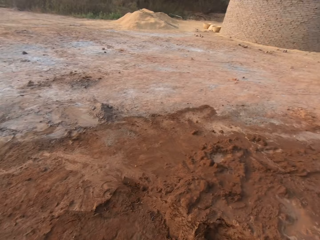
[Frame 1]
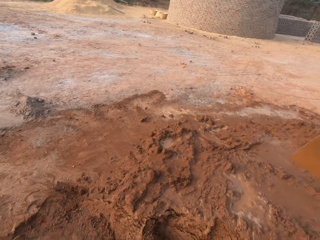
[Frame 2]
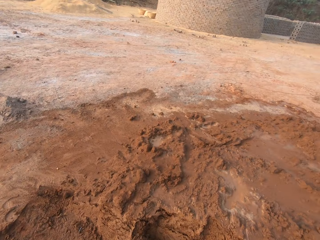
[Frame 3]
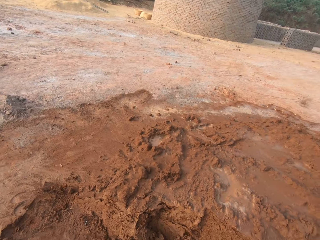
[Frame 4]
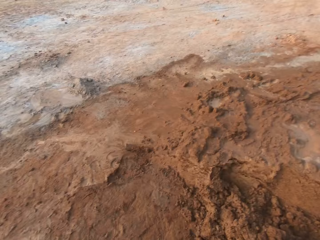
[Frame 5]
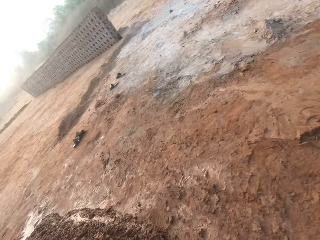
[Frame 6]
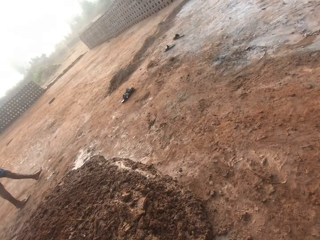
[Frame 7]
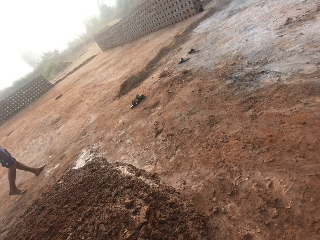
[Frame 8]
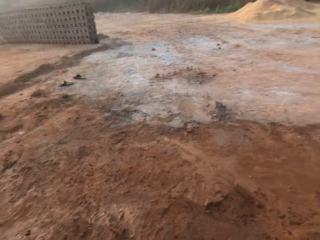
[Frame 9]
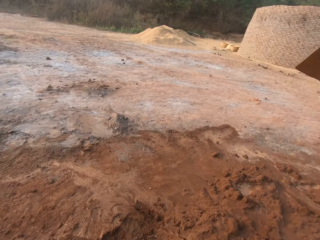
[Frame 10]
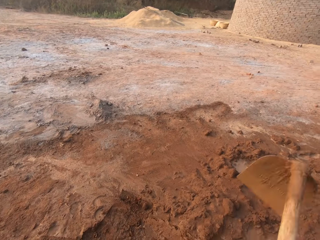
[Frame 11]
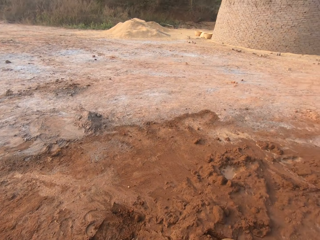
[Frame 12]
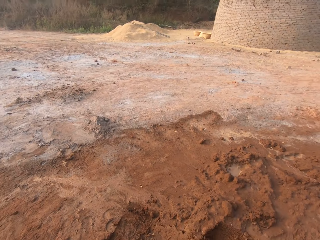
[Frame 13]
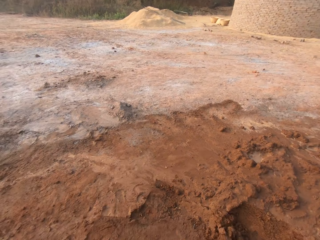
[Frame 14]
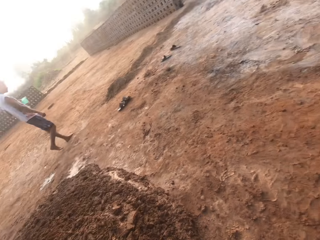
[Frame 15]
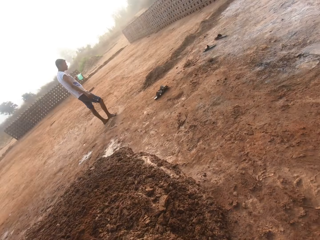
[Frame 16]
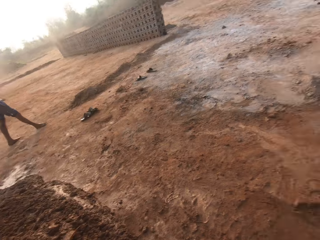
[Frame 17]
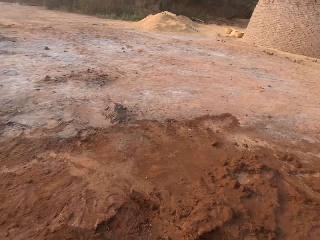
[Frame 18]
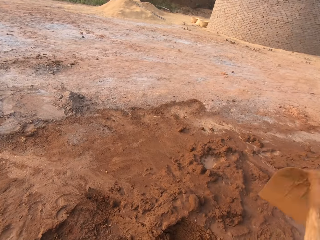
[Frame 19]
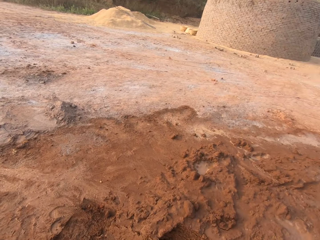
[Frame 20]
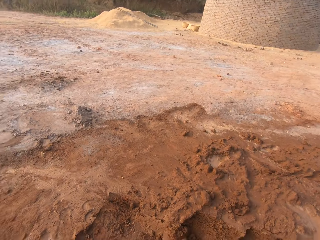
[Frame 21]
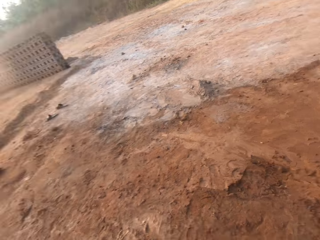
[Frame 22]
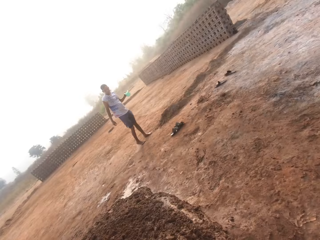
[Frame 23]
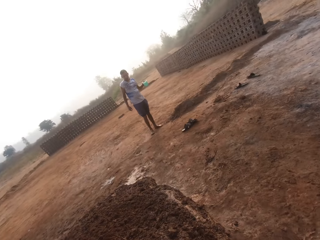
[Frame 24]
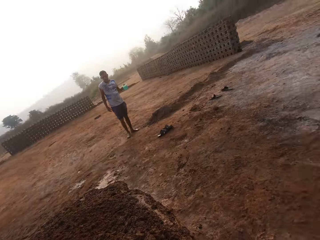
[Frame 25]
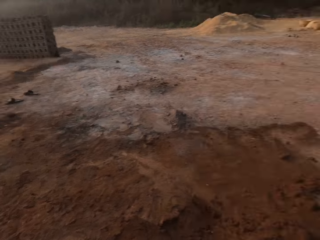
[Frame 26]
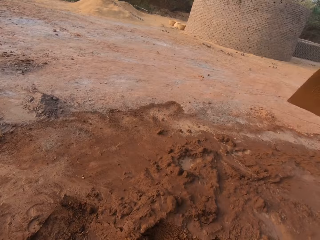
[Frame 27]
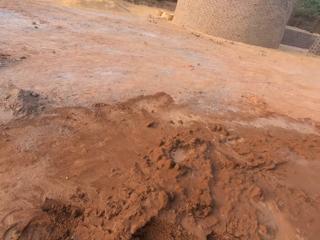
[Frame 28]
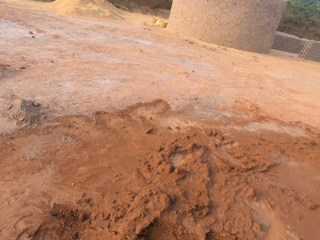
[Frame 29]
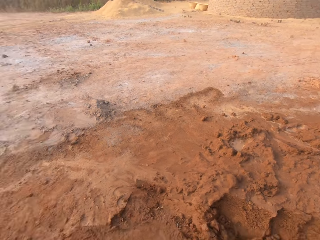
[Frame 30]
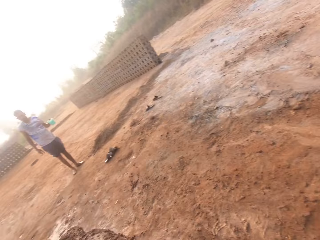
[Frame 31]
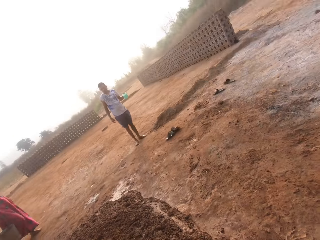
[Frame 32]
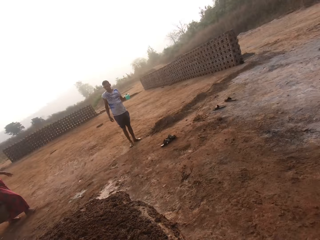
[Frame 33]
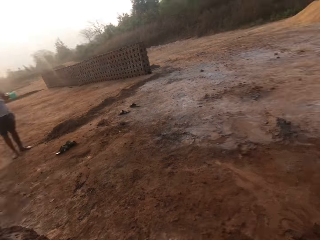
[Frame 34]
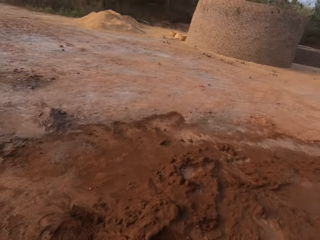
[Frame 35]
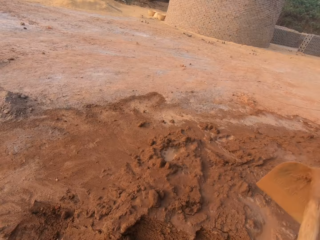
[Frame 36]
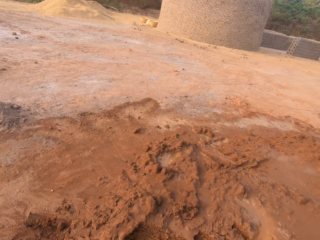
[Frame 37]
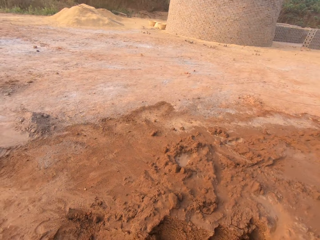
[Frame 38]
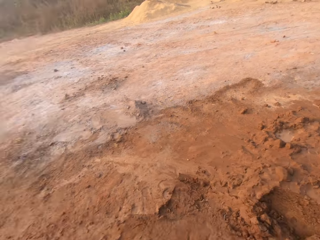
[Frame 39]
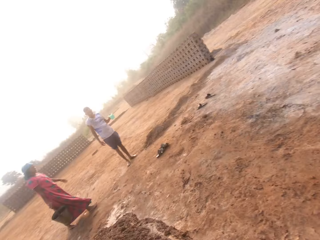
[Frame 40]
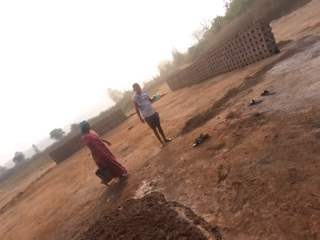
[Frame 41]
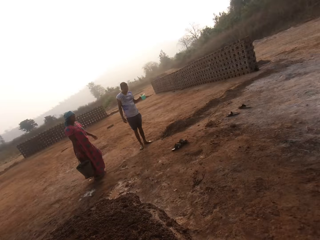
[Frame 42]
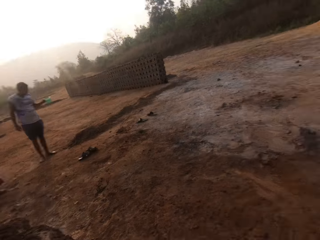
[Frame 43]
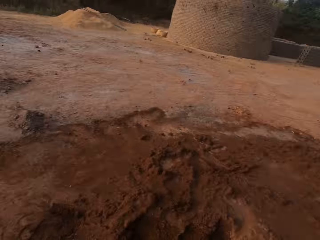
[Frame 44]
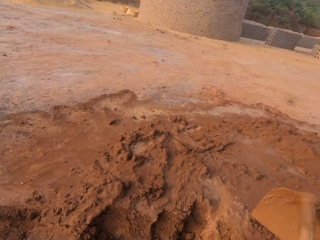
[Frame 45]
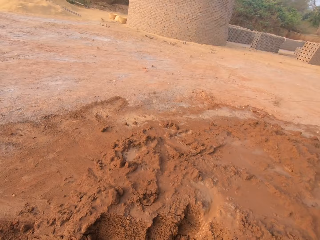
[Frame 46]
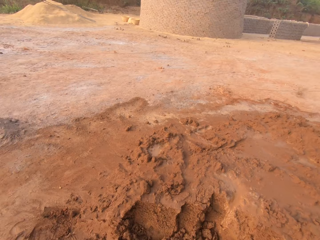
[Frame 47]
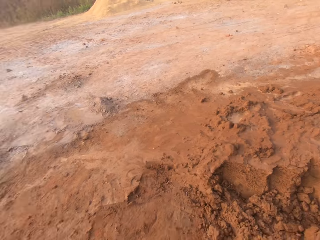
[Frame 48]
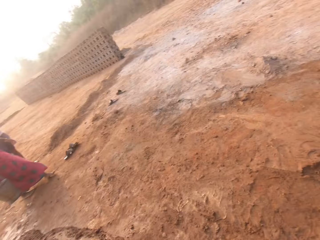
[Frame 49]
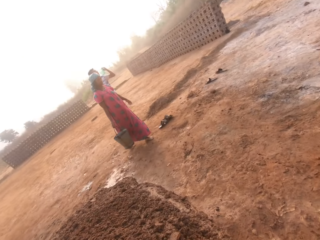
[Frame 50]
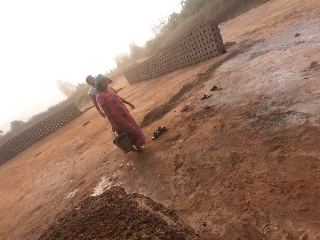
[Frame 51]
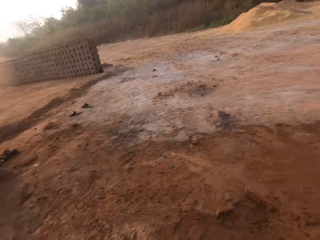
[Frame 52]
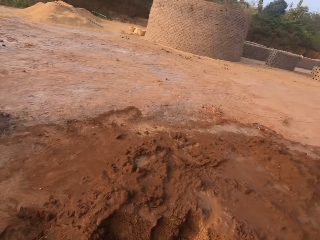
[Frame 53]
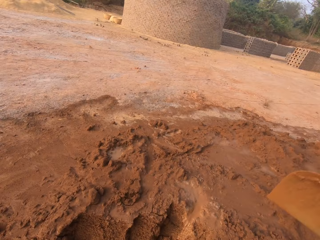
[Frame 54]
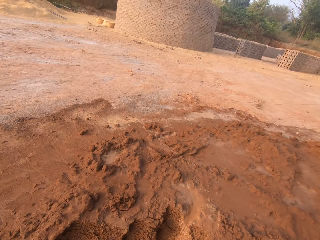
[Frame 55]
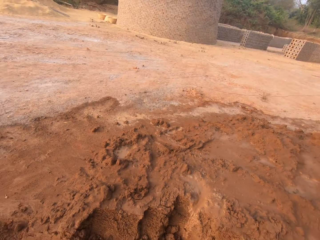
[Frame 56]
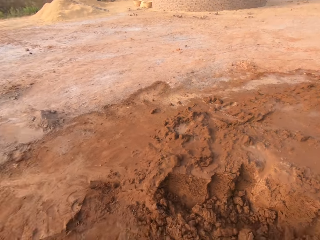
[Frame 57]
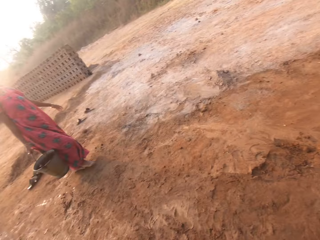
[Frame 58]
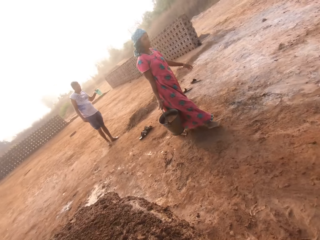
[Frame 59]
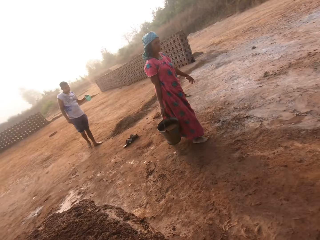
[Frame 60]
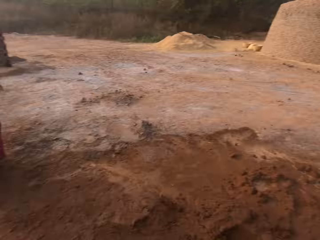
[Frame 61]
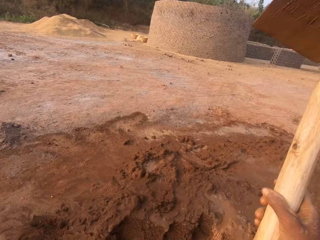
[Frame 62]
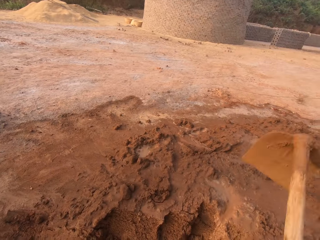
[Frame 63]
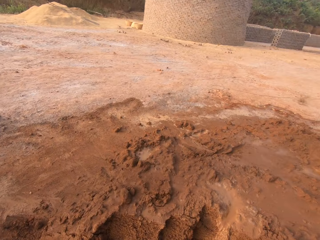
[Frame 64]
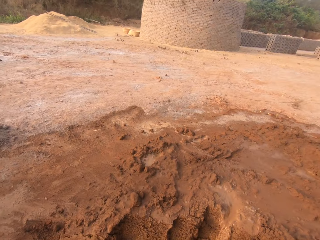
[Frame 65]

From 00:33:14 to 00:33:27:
The camera wearer looks around a construction site. They dig soil on the ground. A man holds a cup of water with his left hand. The camera wearer puts soil on a heap. They dig soil on the ground, put soil on the heap, and dig soil on the ground. The woman carries a bucket of water with her right hand. The camera wearer puts soil on the heap. They dig soil on the ground.

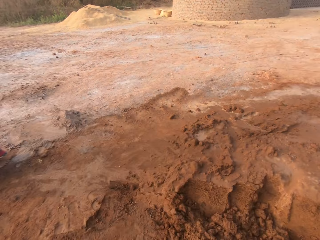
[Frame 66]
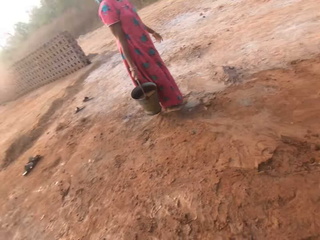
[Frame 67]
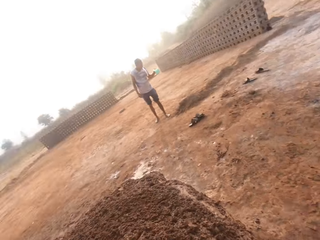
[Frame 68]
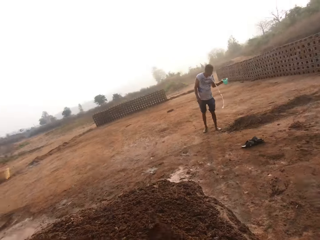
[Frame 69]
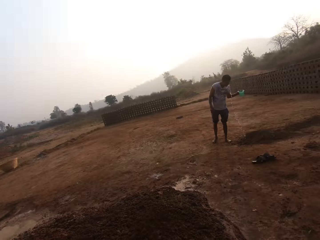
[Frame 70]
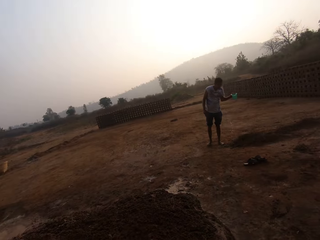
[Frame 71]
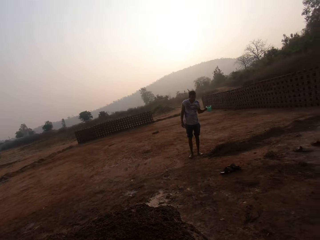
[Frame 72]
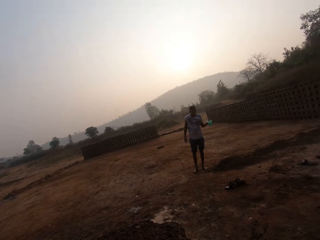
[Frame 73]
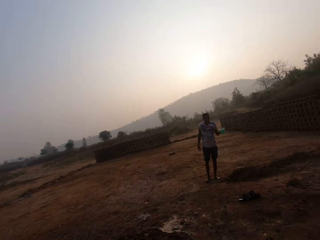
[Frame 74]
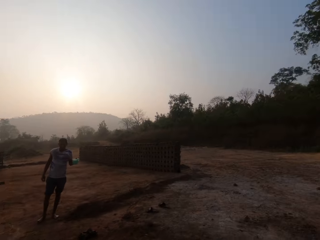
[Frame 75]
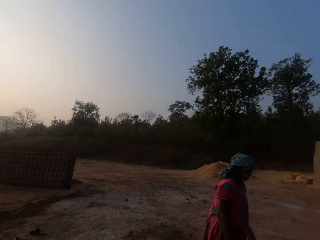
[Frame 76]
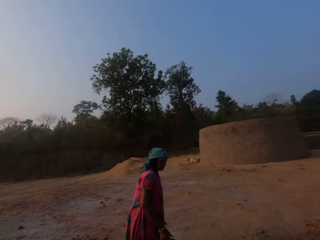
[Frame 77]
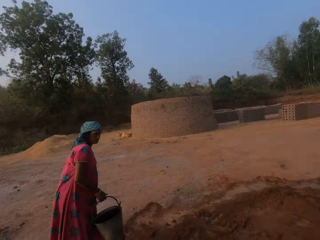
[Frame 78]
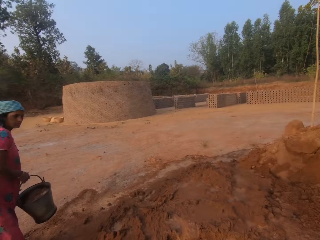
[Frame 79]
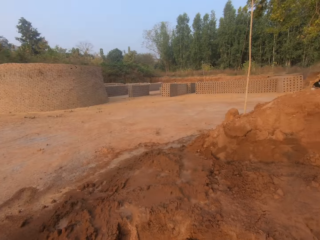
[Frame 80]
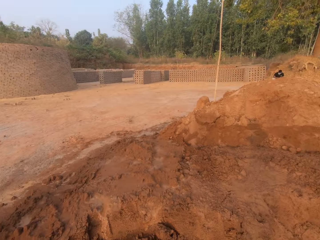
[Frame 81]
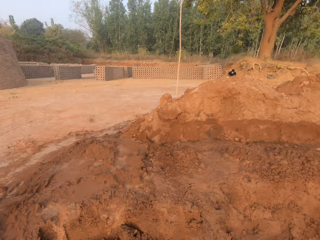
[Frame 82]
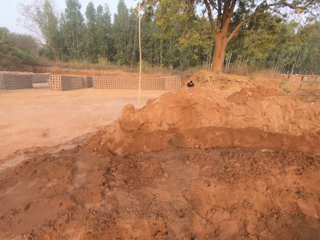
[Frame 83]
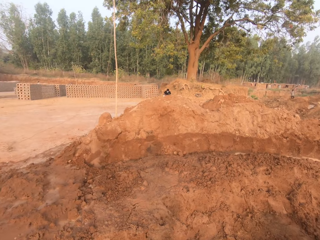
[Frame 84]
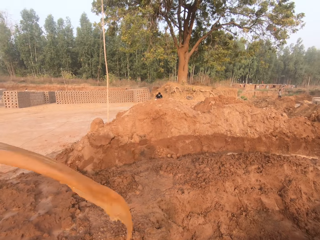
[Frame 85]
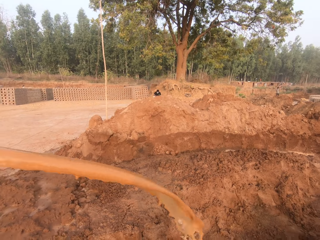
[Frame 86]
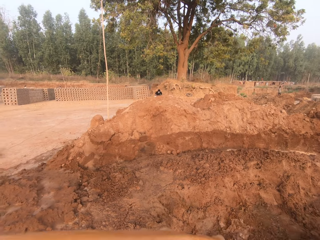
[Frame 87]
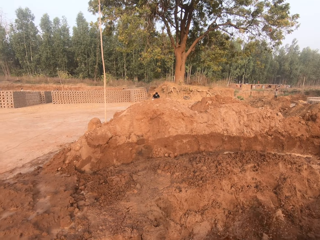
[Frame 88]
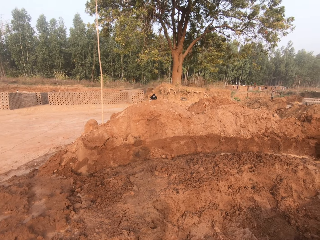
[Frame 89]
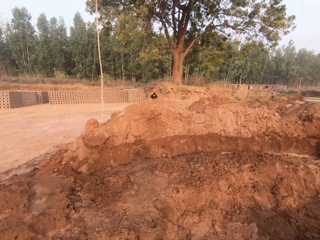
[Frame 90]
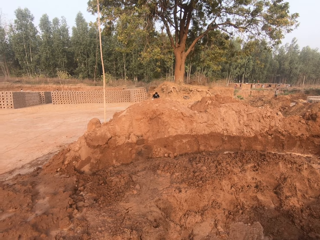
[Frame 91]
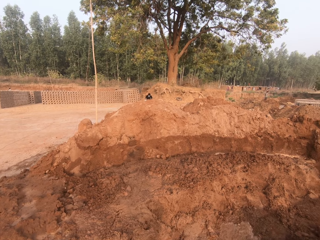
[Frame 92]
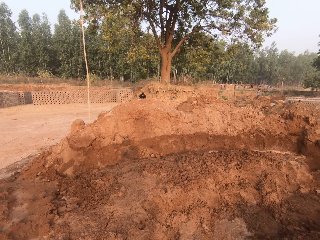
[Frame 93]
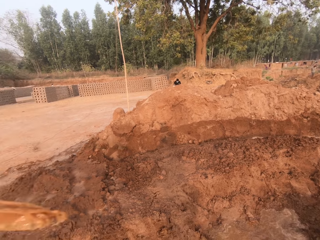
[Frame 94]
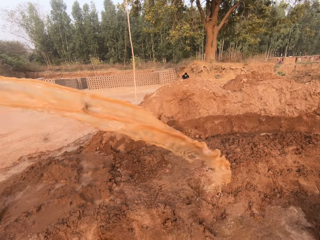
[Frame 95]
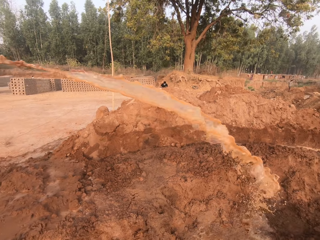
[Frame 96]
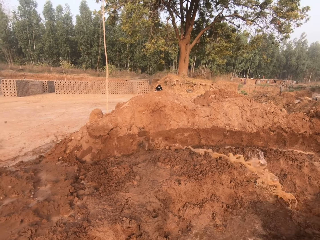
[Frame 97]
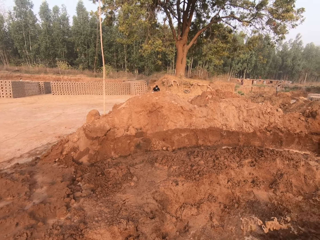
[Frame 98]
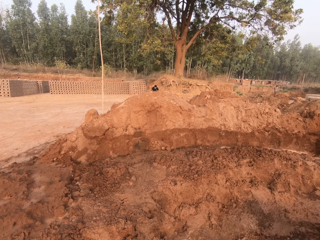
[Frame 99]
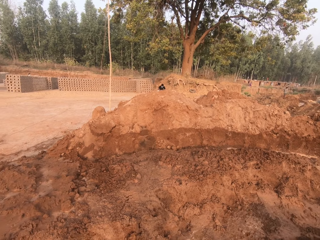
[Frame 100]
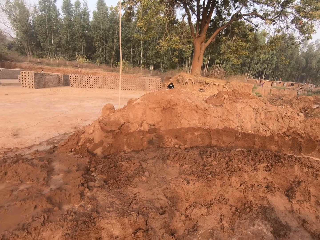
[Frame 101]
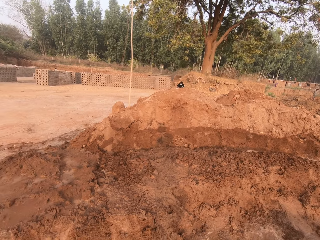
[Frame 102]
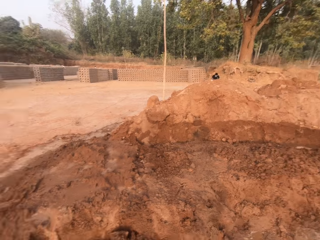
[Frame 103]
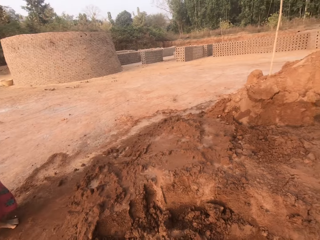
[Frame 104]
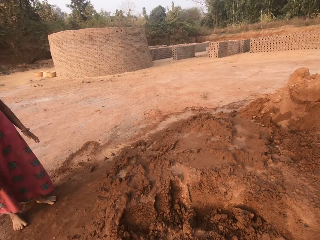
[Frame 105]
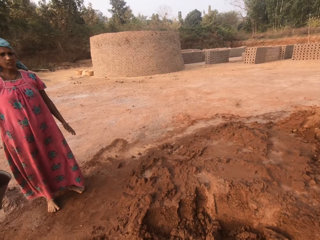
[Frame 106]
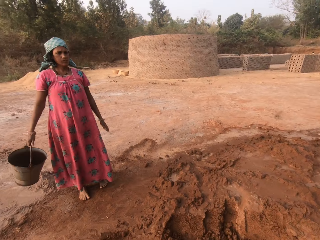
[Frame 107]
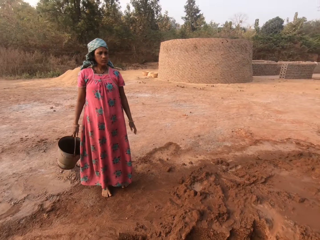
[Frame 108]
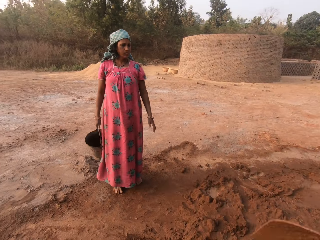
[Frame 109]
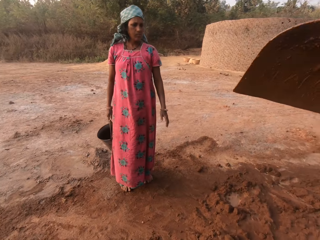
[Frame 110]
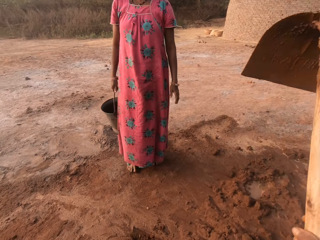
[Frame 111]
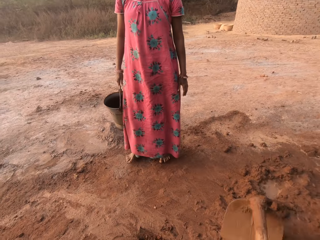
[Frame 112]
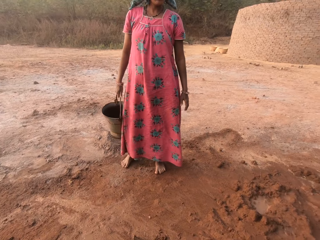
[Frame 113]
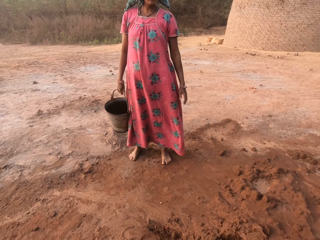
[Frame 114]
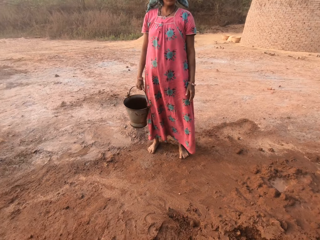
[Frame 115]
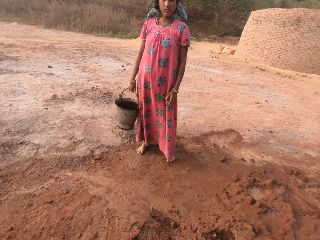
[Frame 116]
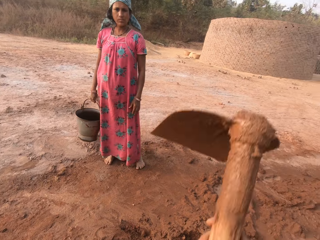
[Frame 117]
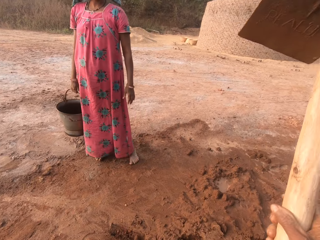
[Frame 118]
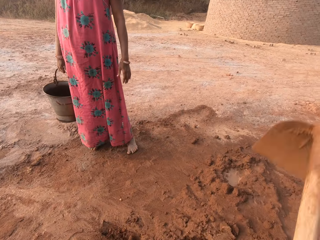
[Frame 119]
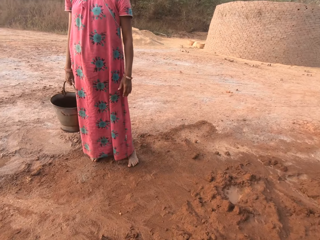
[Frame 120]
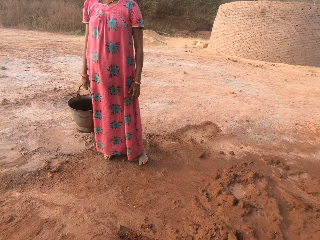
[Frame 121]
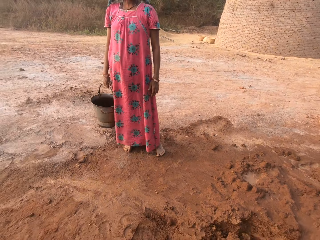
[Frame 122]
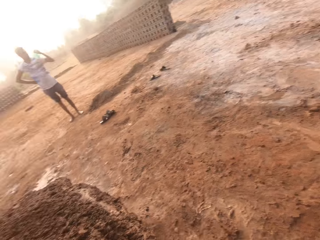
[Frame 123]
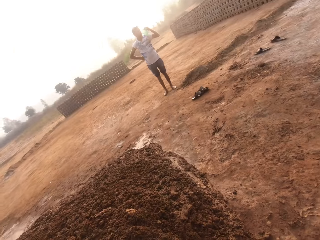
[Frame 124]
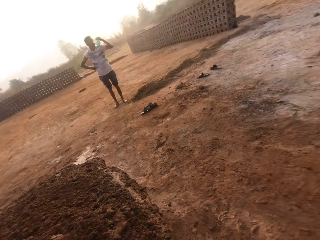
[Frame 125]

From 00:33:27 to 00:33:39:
The camera wearer puts soil on a heap. They interact with the woman. The woman holds the bucket with both hands. The camera wearer looks around a construction site. The woman pours water from the bucket with both hands. The woman holds the bucket with her right hand. The camera wearer digs some clay from the ground with the hoe in both hands.
